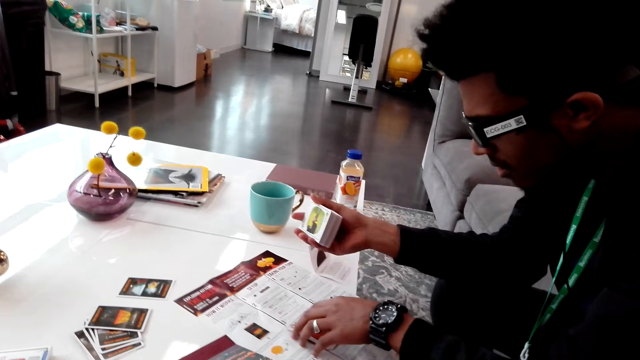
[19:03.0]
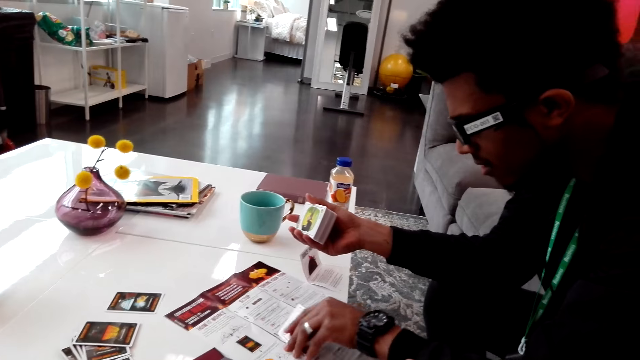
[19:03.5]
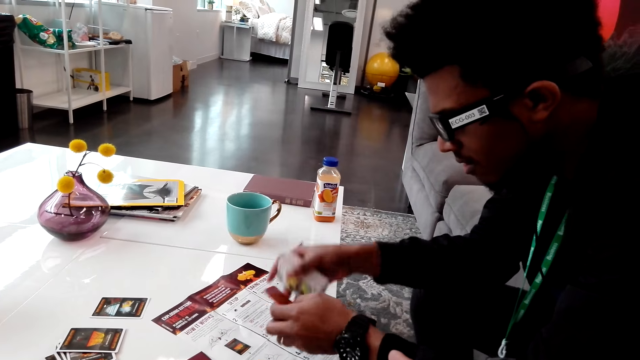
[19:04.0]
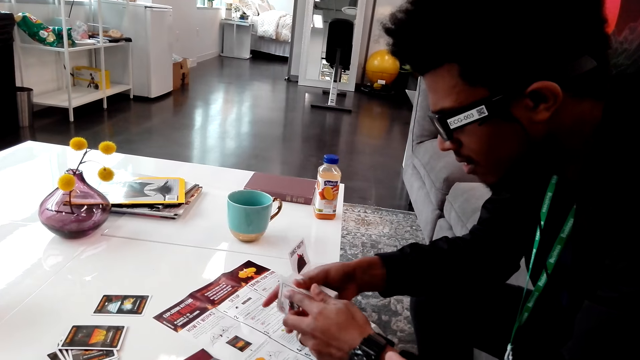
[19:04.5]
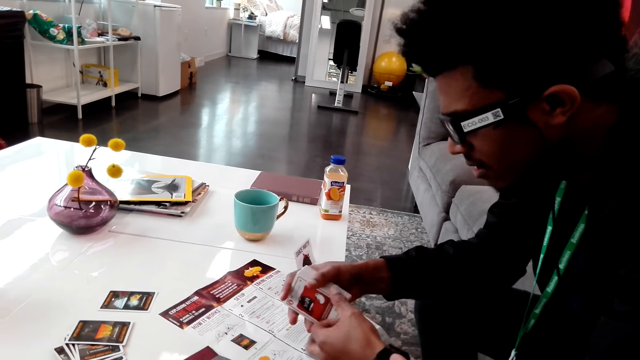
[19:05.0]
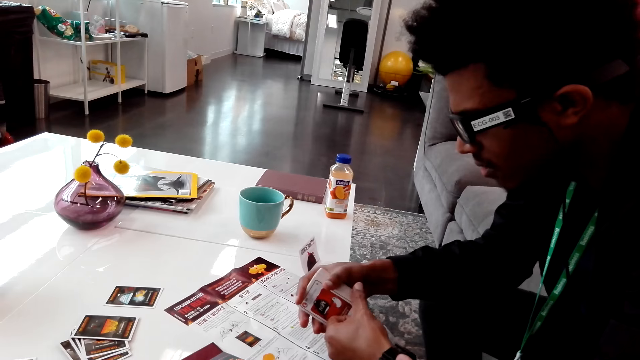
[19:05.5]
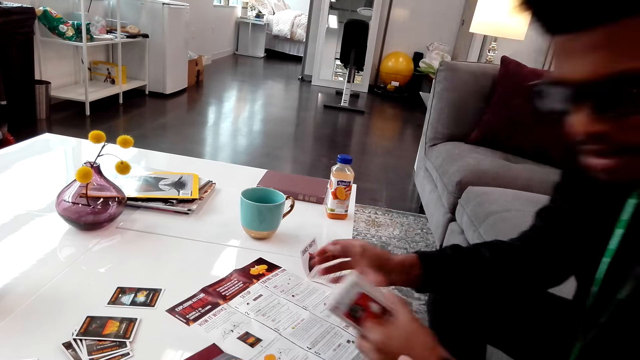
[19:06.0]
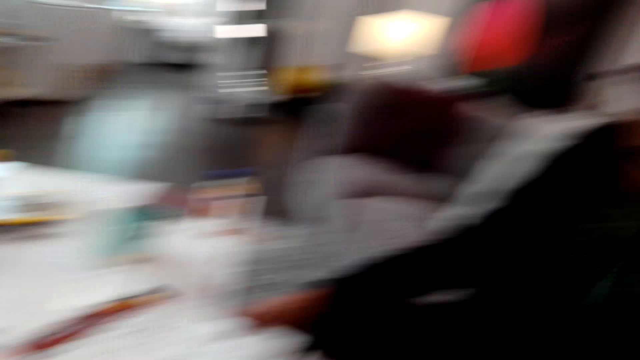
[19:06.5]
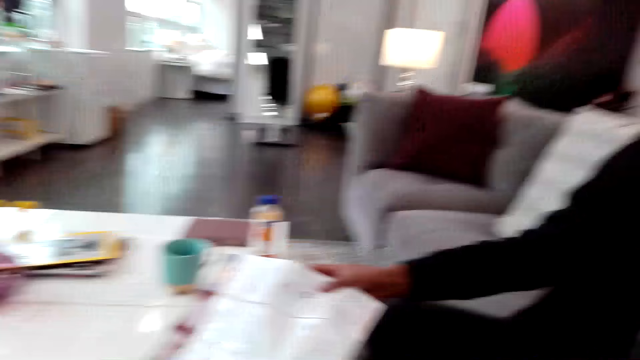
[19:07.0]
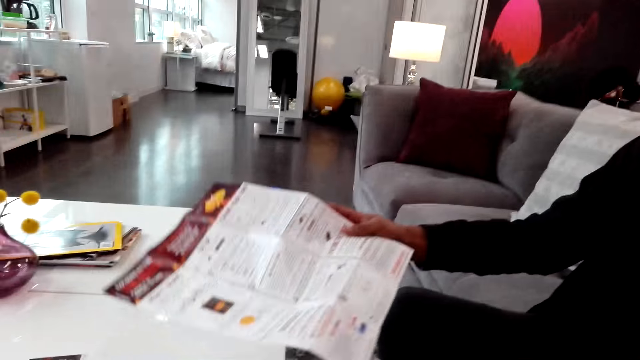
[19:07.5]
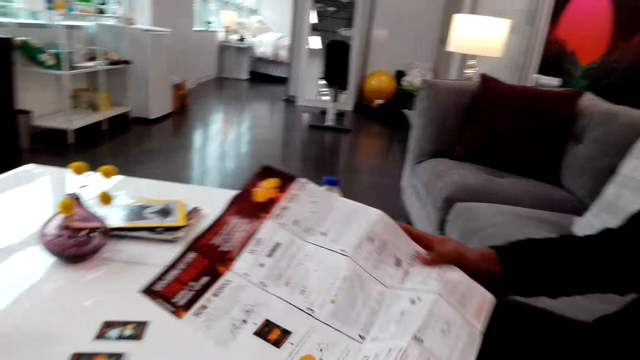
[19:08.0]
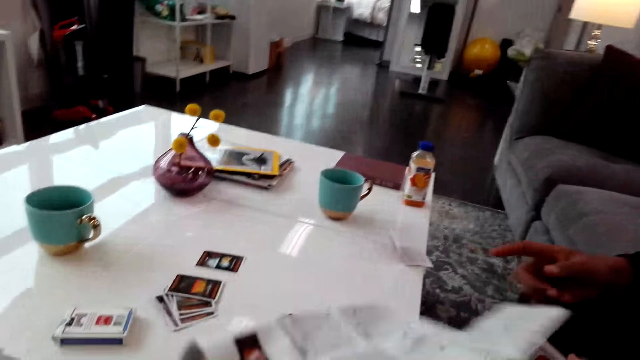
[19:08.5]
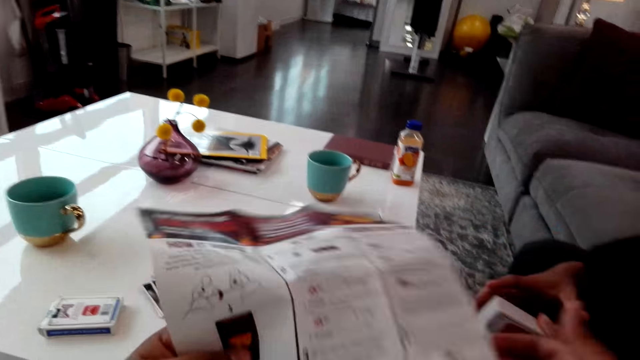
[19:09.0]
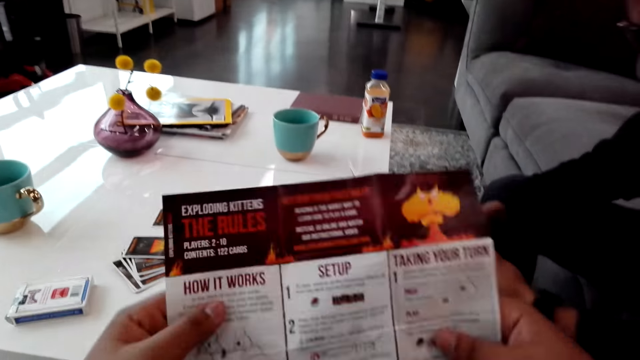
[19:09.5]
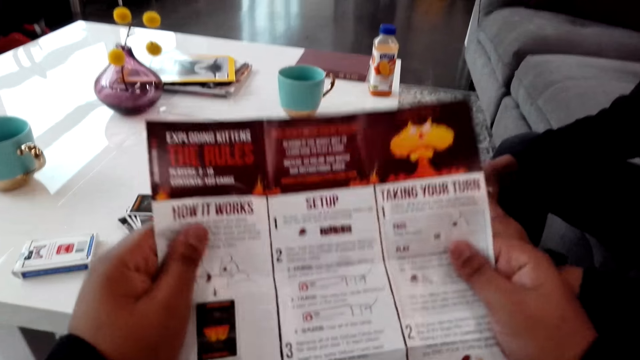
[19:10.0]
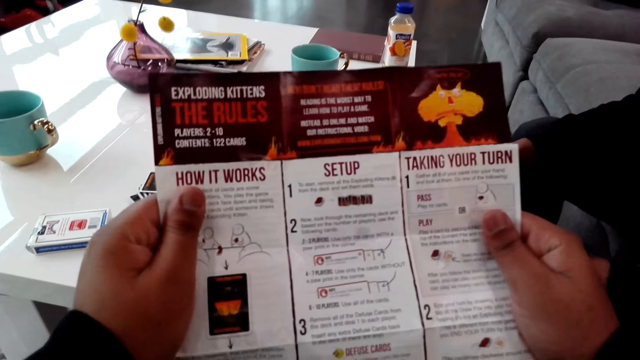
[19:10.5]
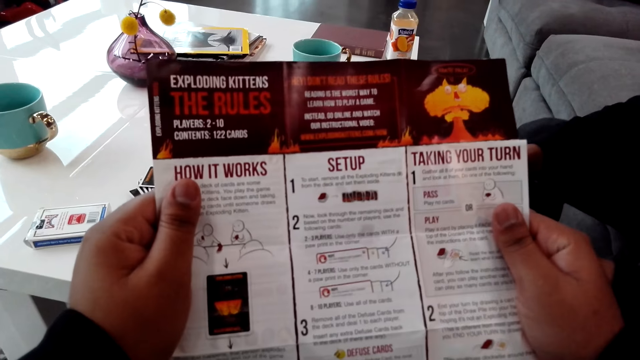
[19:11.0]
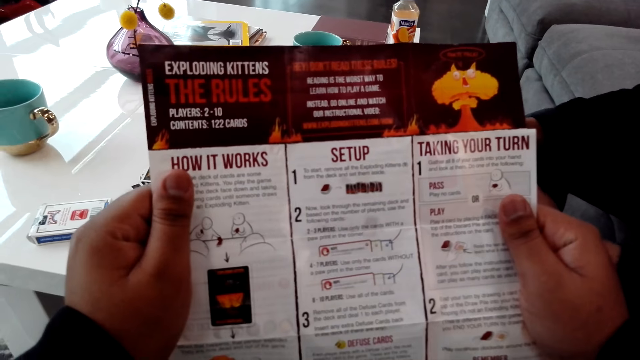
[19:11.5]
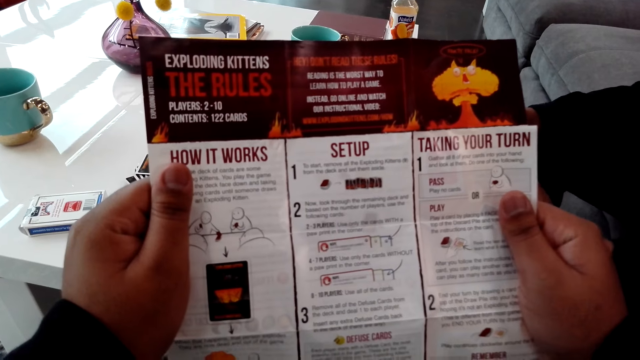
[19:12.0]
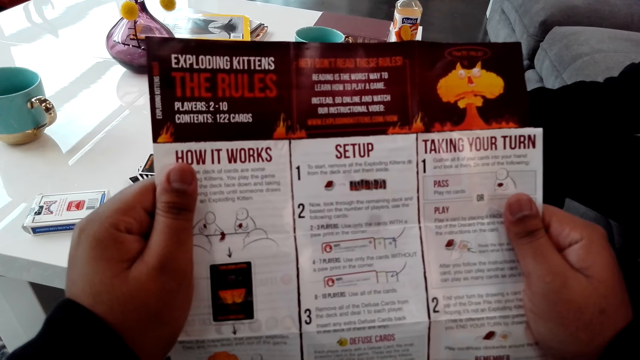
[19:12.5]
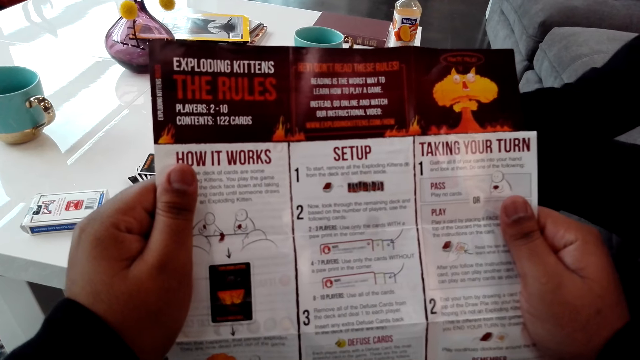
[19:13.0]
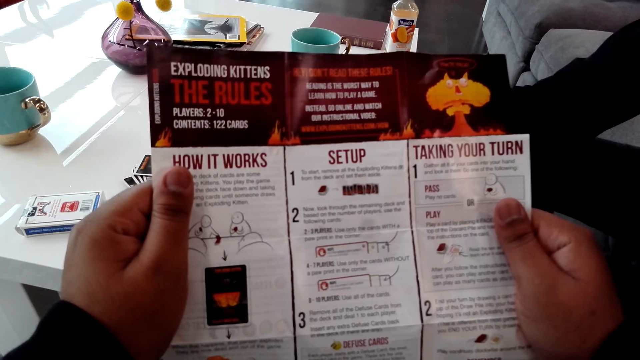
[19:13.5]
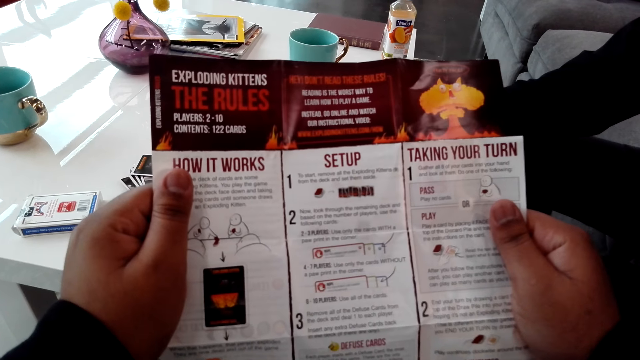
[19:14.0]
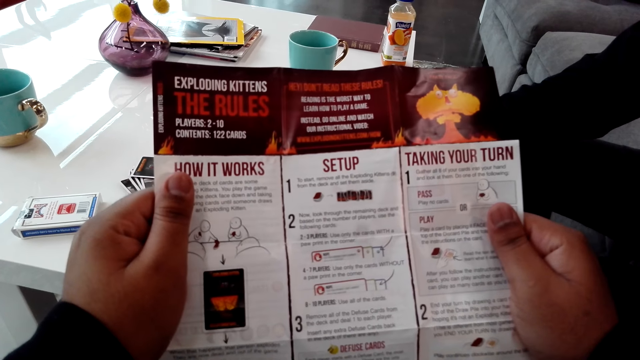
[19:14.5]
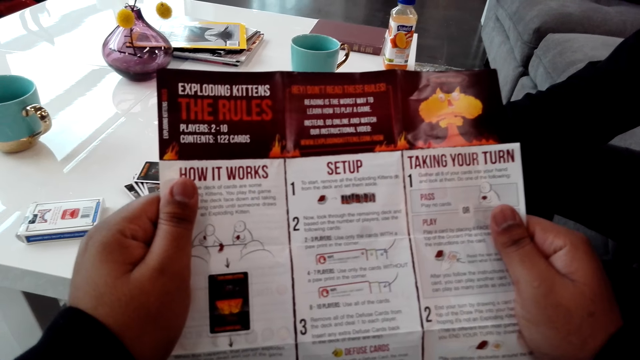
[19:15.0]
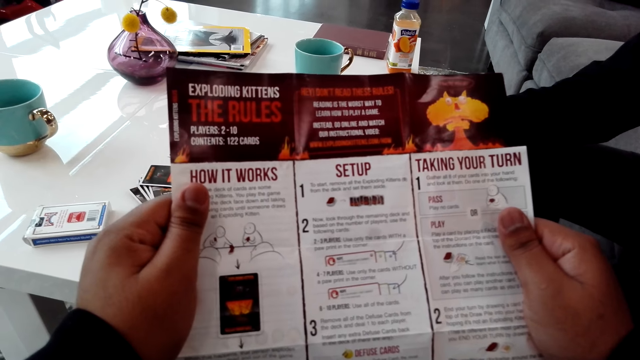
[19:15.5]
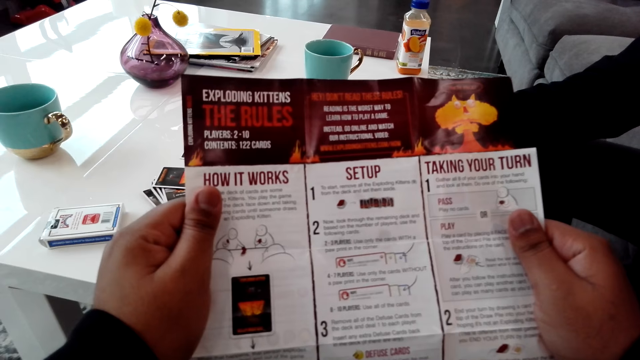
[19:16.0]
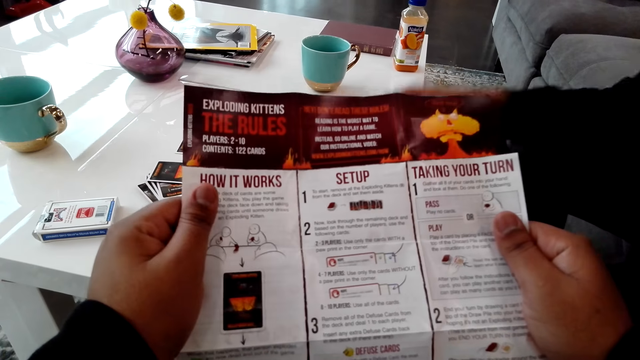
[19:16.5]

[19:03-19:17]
A man picks a card. The man picks the paper. The camera wearer picks up a magazine. The man drops the paper. The camera wearer reads the magazine. The man moves the hand.

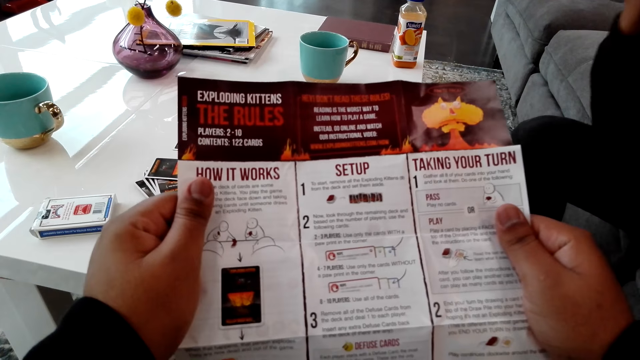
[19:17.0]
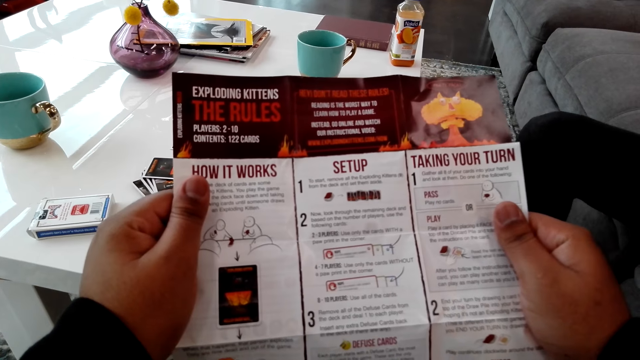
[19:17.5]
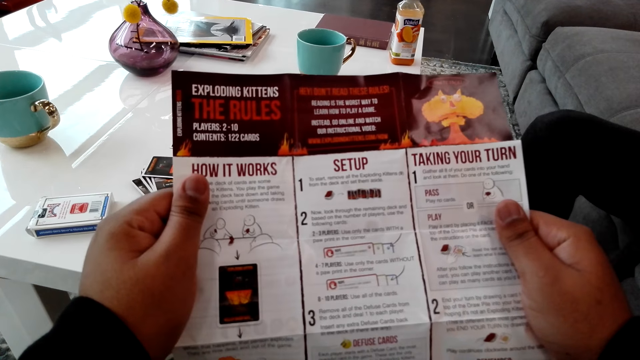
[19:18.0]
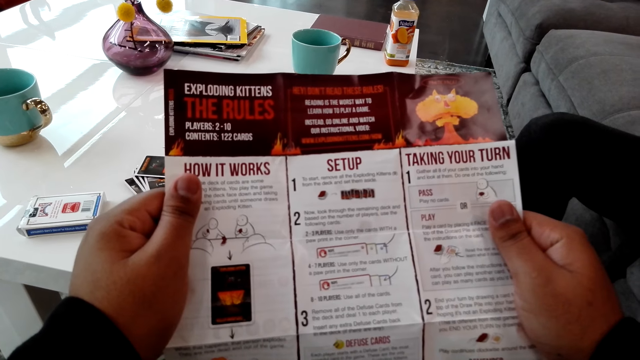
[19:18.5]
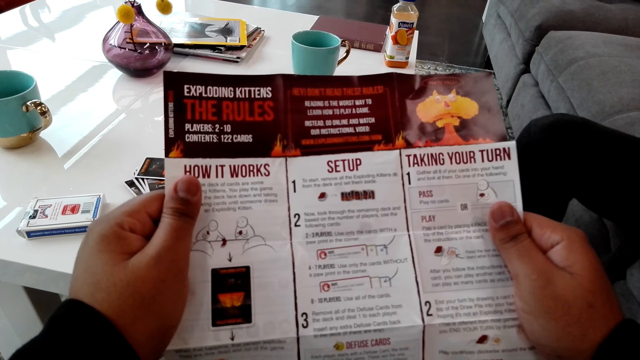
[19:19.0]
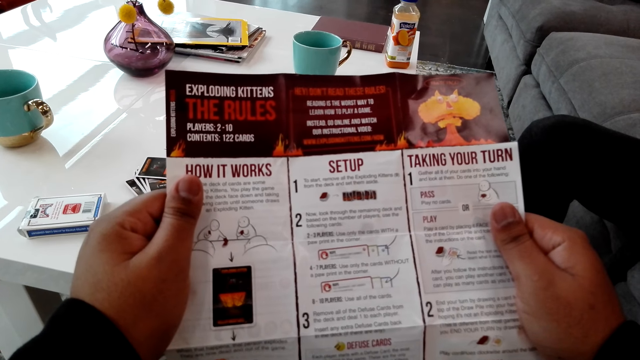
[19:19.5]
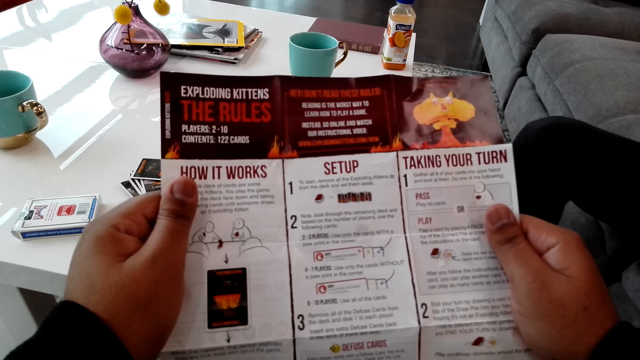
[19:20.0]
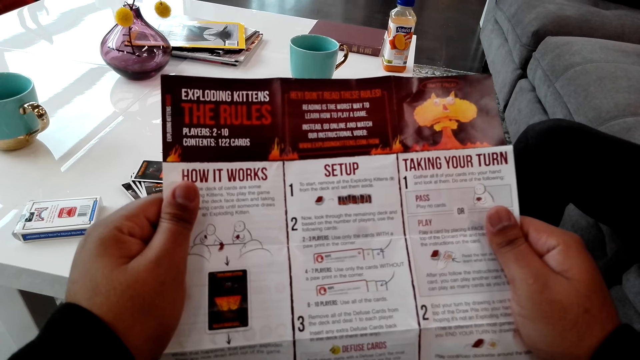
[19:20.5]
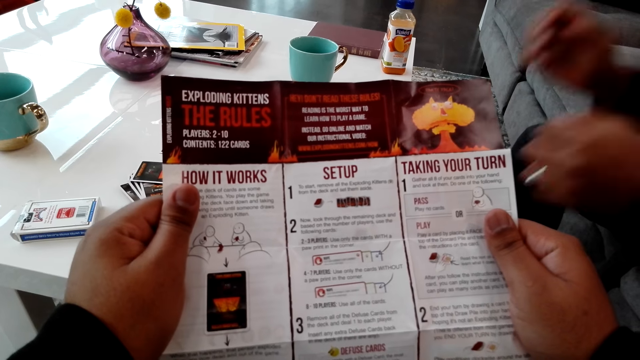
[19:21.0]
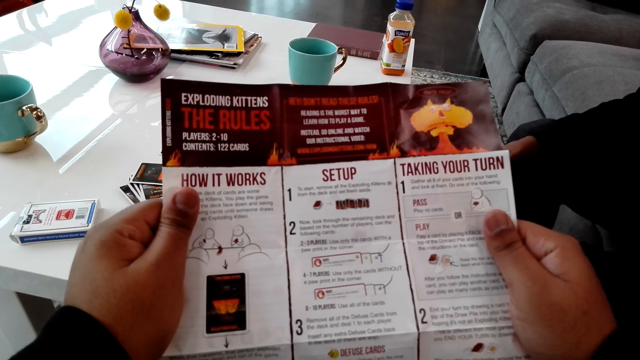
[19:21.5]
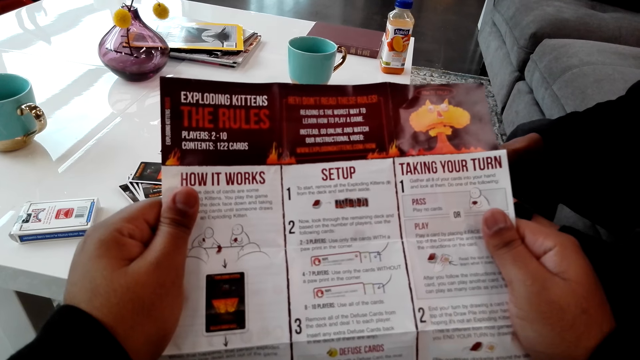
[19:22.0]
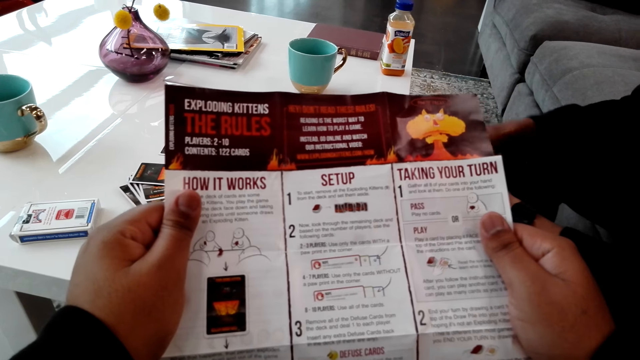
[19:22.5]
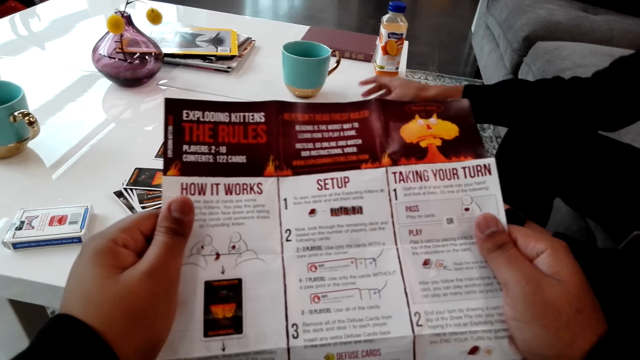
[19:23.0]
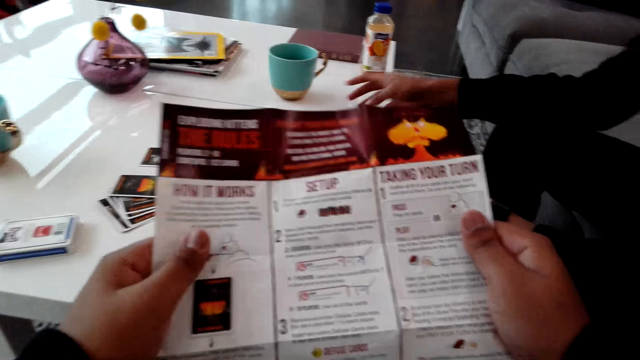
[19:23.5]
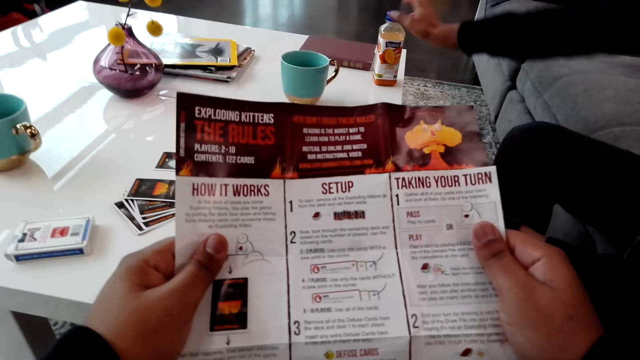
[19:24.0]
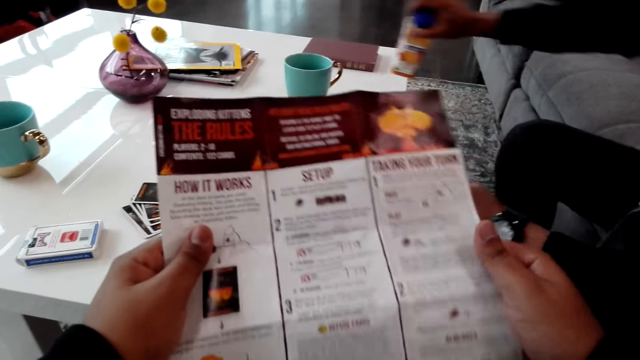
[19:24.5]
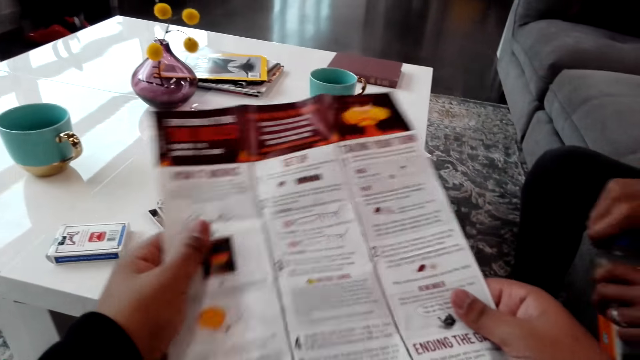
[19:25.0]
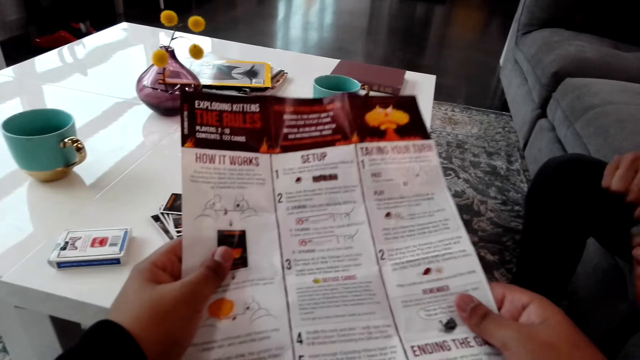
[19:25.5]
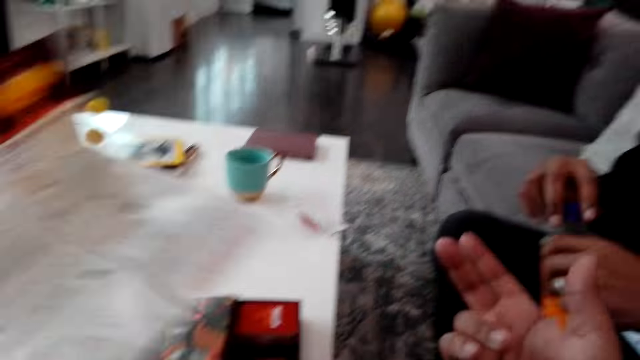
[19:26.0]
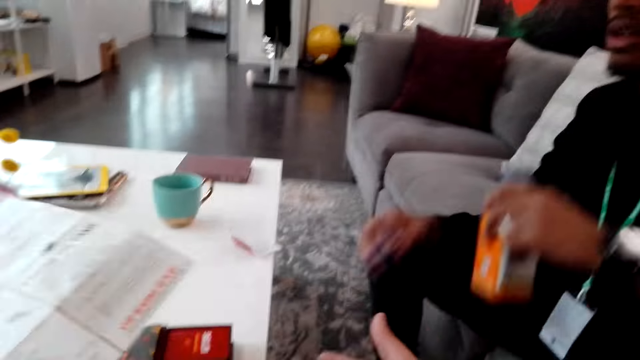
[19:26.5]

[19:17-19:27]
The camera wearer reads the manual. A man picks the bottle and opens the bottle.
